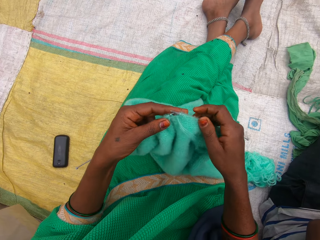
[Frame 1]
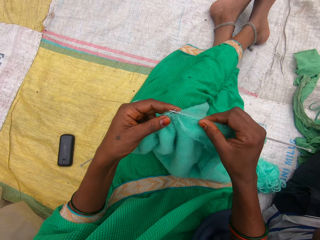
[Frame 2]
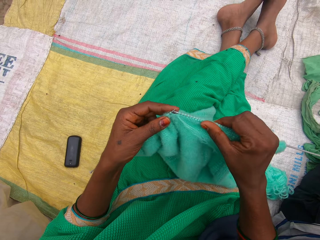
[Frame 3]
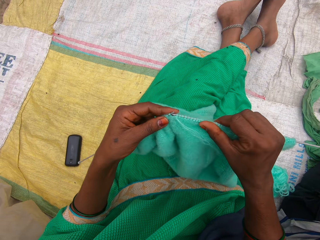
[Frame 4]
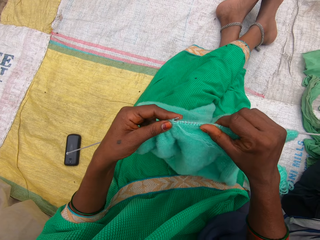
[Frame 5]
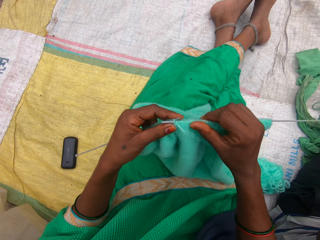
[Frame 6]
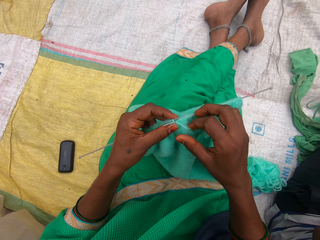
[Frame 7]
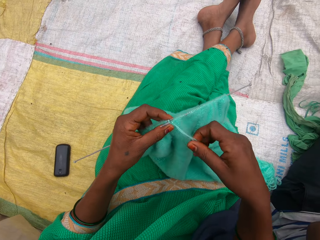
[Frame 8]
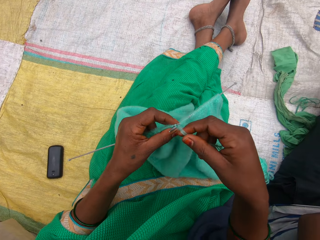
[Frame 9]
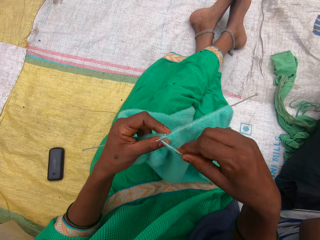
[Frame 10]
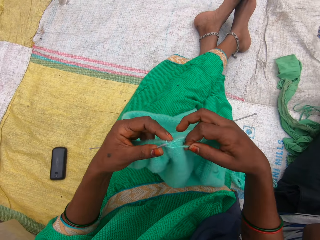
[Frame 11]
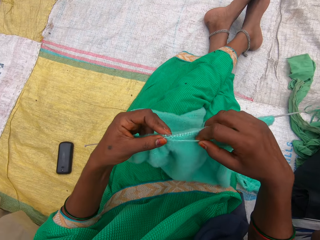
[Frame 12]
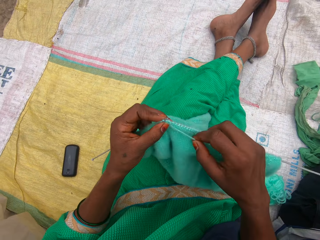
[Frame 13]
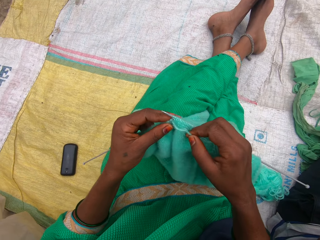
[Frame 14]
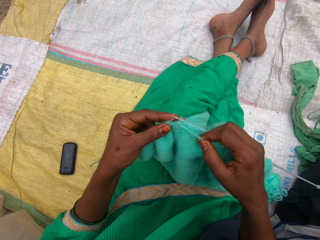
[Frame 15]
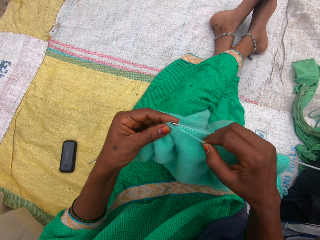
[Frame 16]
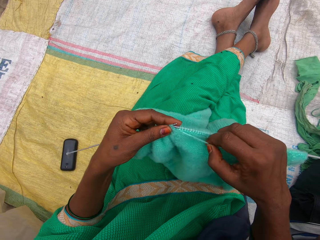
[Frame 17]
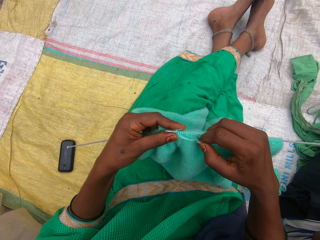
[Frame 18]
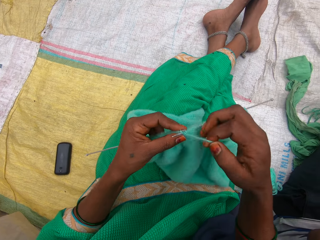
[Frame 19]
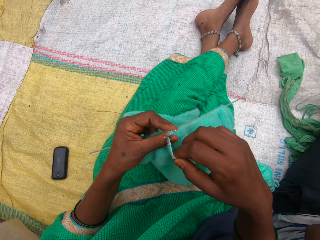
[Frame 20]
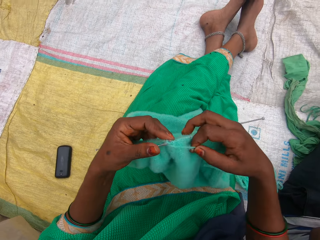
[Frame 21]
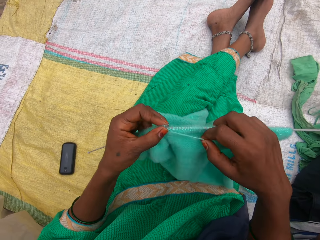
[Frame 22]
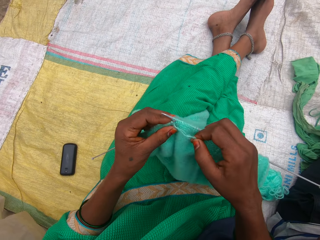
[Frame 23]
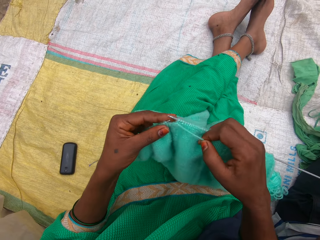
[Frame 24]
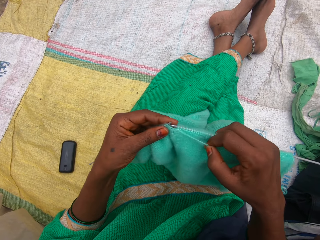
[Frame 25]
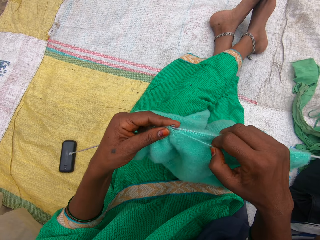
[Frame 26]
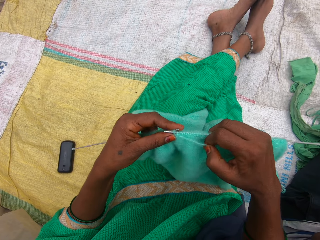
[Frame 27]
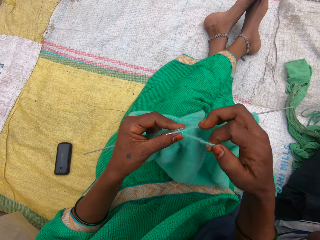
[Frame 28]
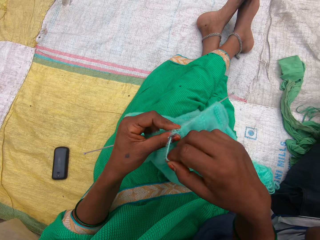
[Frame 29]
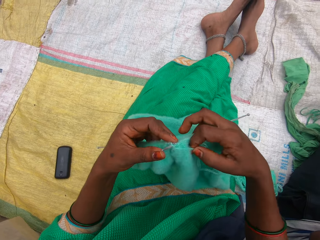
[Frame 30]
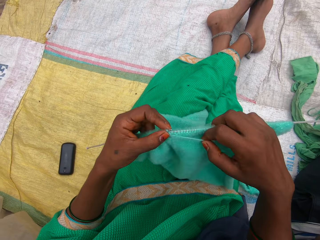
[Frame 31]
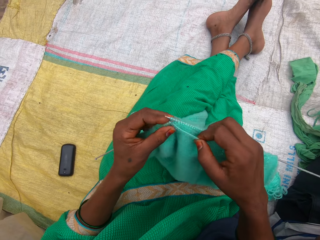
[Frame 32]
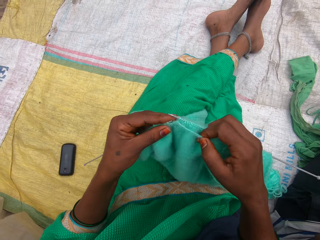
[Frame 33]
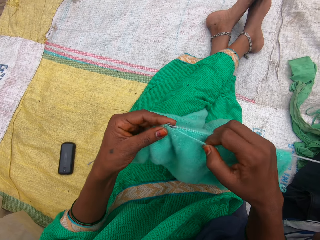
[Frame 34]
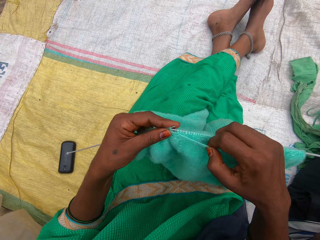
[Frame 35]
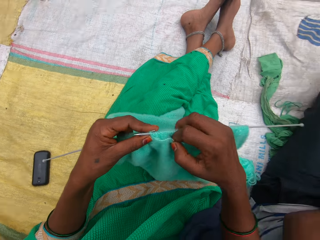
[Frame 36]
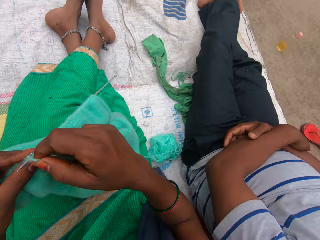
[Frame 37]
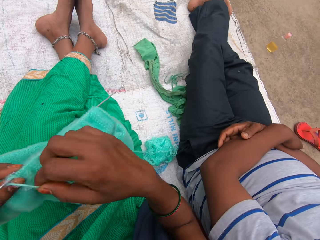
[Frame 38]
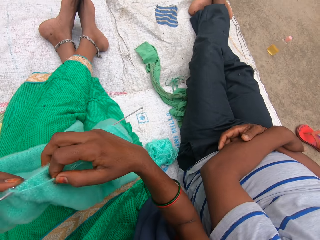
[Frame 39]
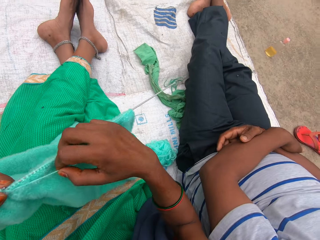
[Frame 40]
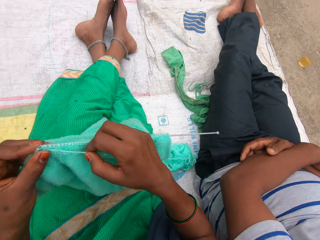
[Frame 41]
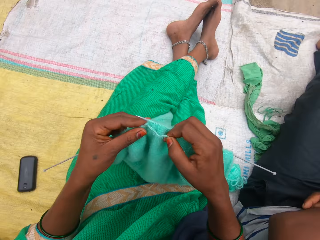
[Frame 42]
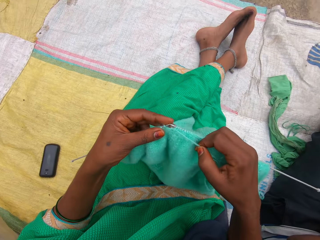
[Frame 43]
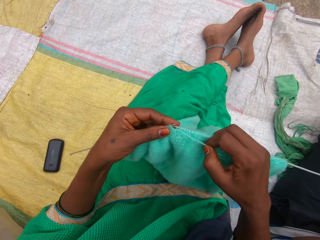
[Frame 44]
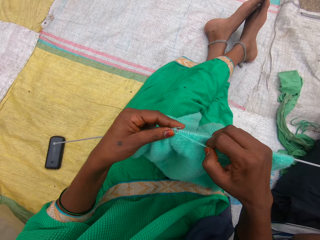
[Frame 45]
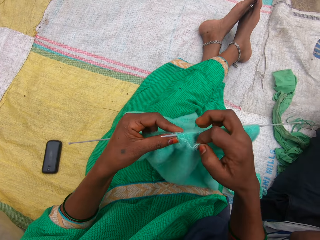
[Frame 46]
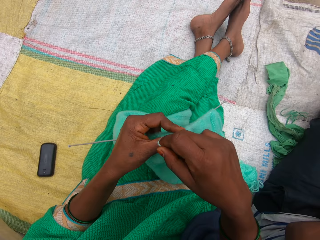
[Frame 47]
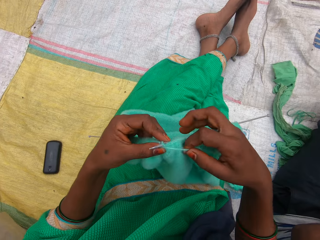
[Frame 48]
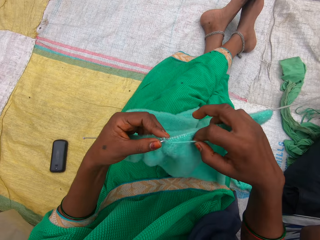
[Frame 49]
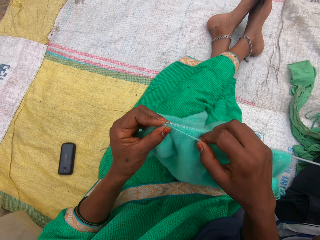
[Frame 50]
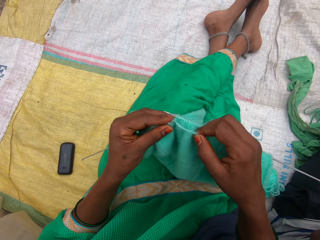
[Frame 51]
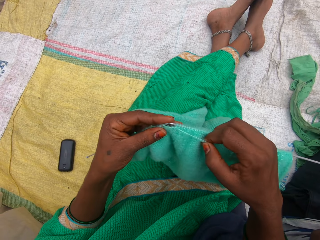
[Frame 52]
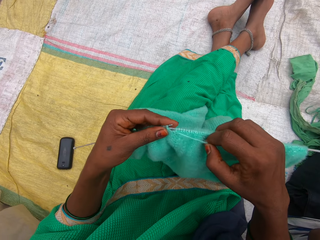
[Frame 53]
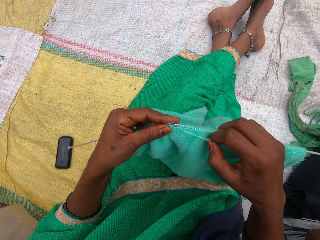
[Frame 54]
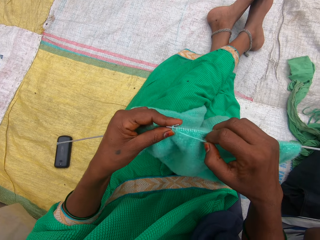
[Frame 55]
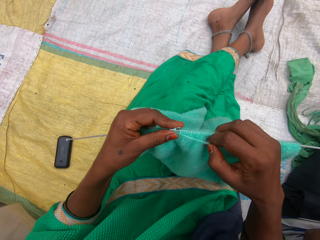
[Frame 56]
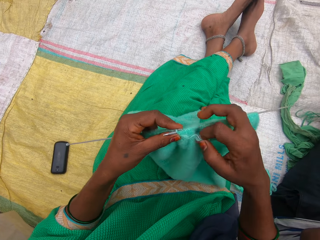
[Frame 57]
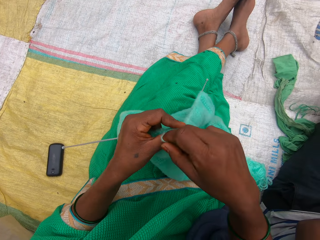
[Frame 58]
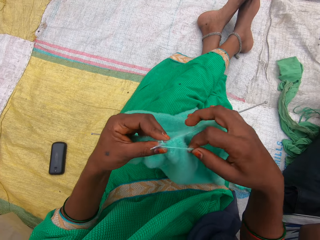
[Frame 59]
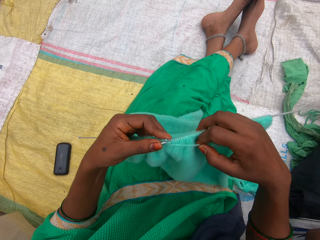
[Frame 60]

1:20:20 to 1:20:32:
The camera wearer knits the fabric. They move the camera.

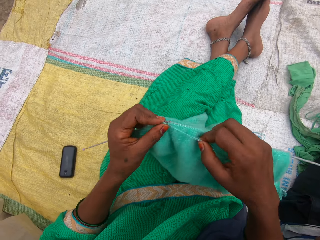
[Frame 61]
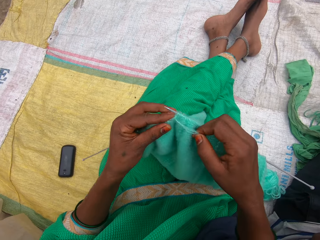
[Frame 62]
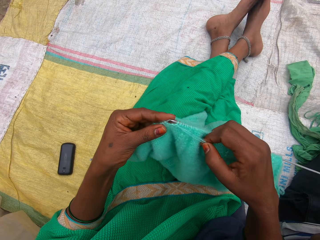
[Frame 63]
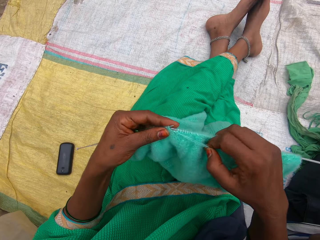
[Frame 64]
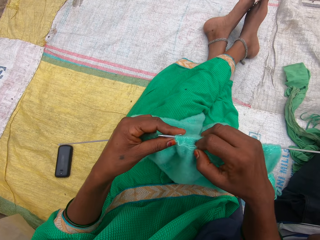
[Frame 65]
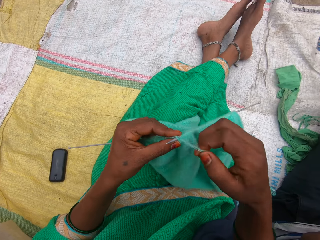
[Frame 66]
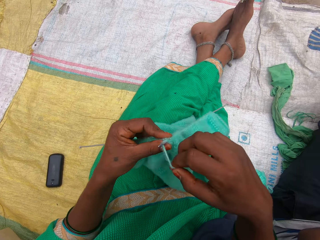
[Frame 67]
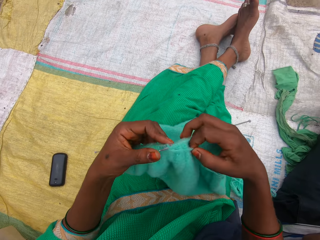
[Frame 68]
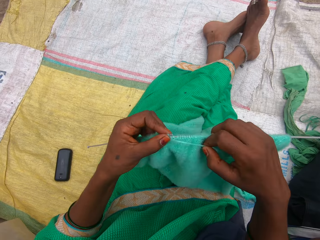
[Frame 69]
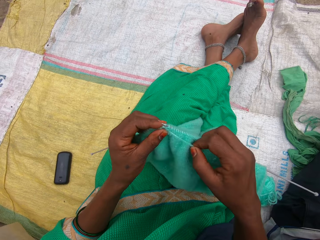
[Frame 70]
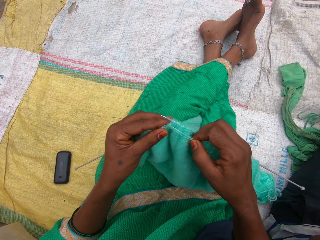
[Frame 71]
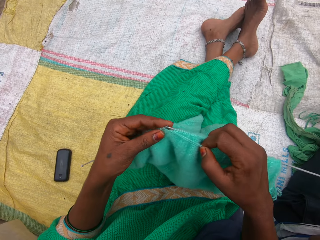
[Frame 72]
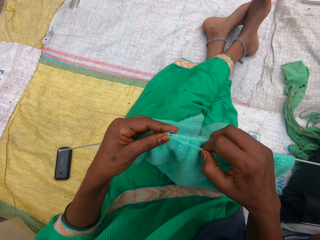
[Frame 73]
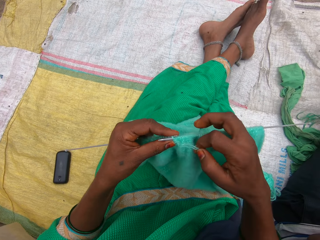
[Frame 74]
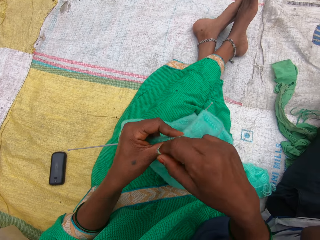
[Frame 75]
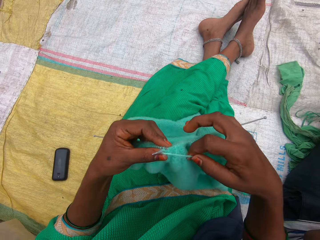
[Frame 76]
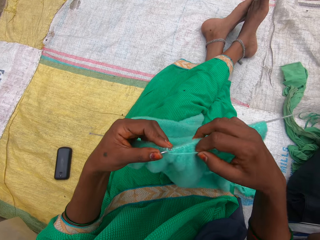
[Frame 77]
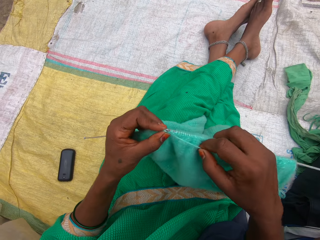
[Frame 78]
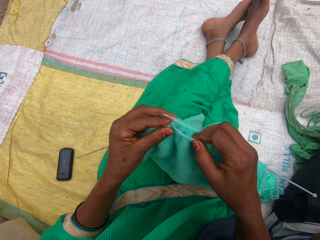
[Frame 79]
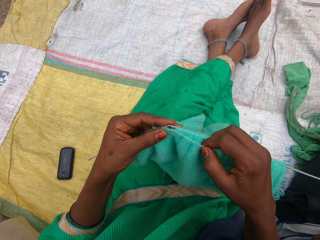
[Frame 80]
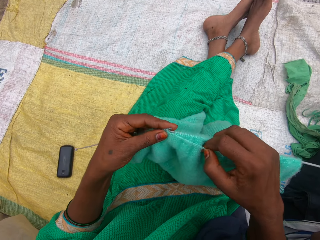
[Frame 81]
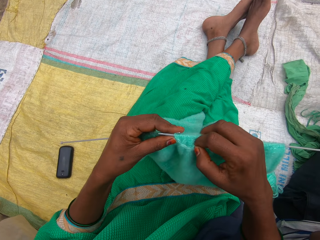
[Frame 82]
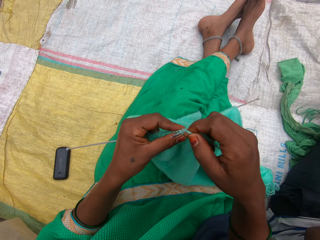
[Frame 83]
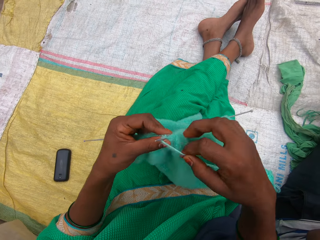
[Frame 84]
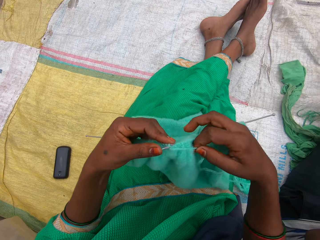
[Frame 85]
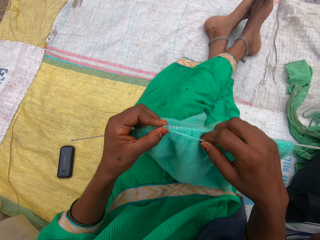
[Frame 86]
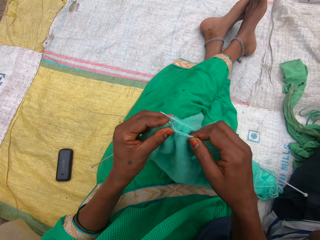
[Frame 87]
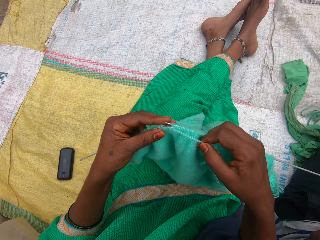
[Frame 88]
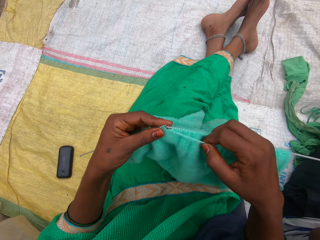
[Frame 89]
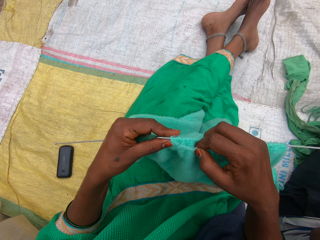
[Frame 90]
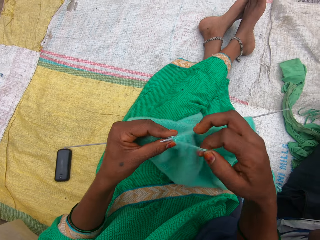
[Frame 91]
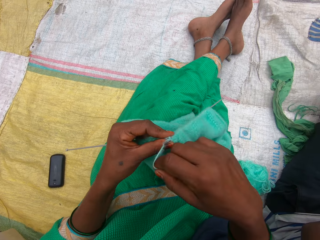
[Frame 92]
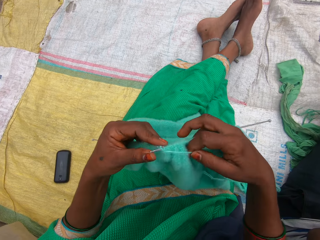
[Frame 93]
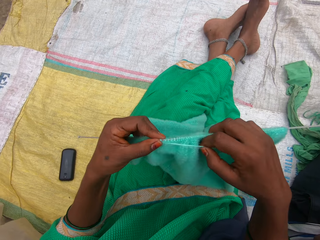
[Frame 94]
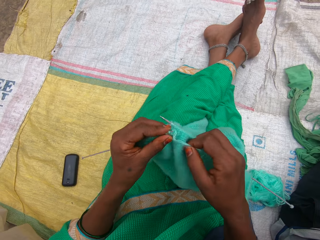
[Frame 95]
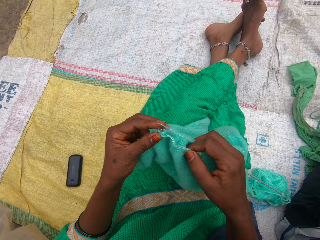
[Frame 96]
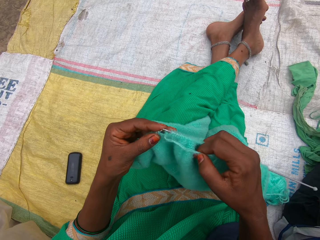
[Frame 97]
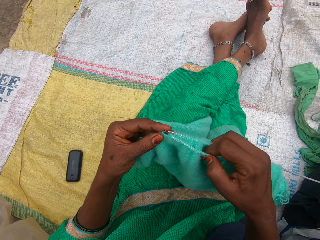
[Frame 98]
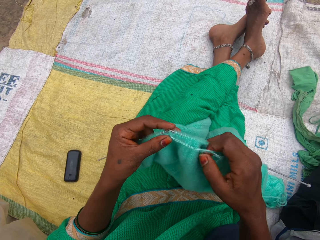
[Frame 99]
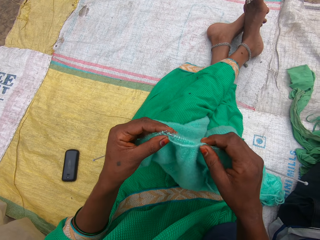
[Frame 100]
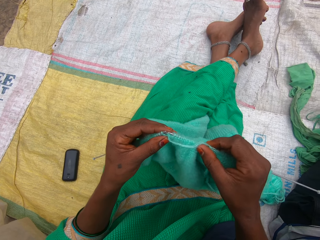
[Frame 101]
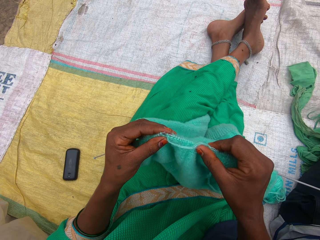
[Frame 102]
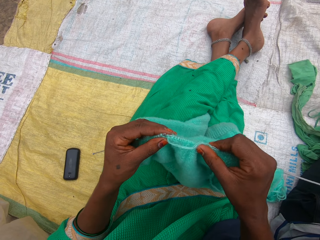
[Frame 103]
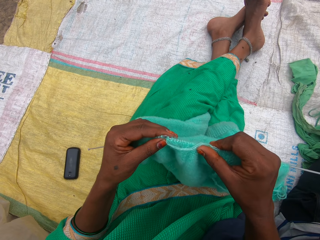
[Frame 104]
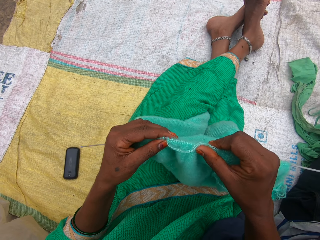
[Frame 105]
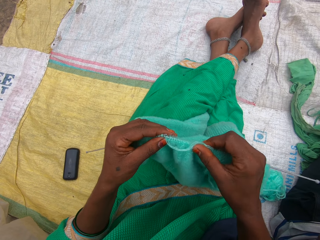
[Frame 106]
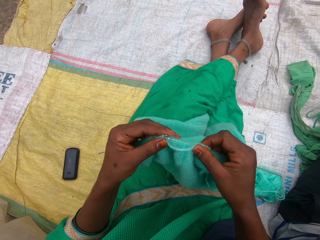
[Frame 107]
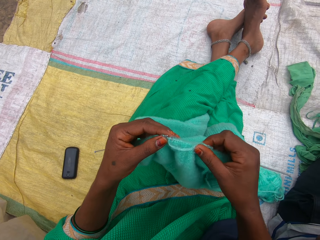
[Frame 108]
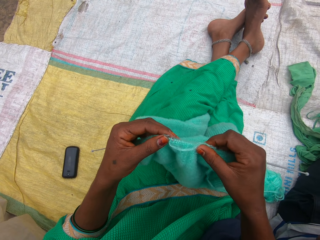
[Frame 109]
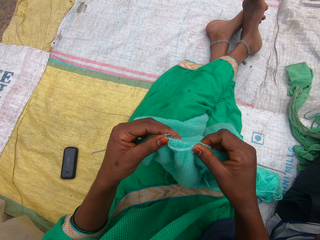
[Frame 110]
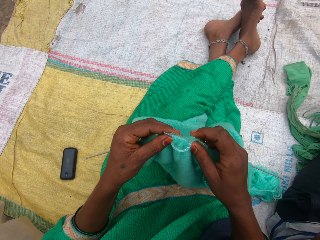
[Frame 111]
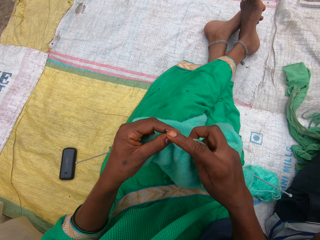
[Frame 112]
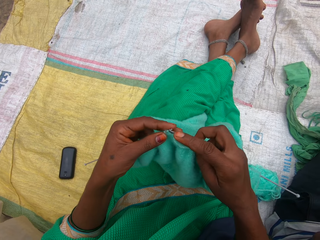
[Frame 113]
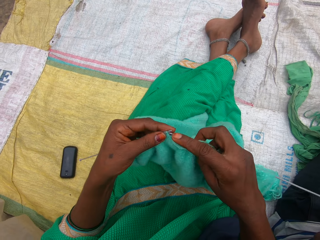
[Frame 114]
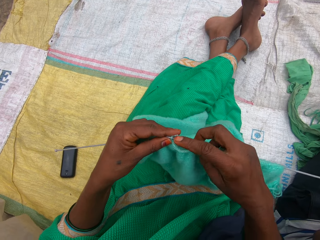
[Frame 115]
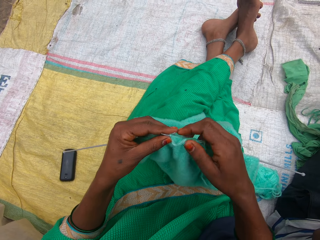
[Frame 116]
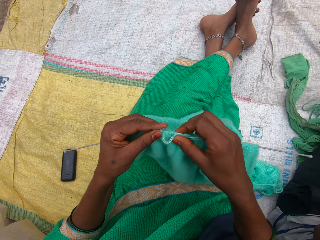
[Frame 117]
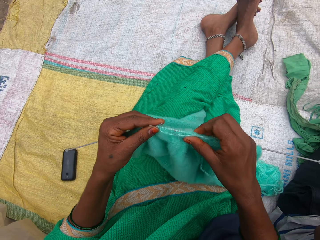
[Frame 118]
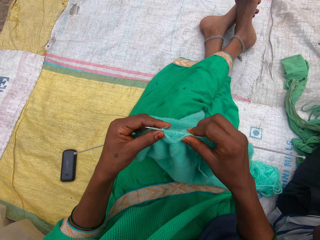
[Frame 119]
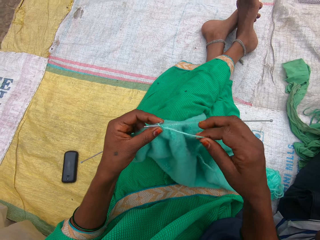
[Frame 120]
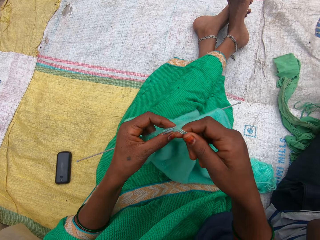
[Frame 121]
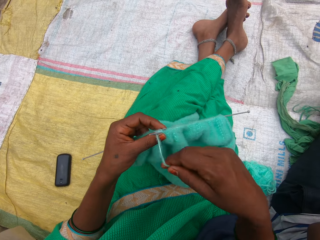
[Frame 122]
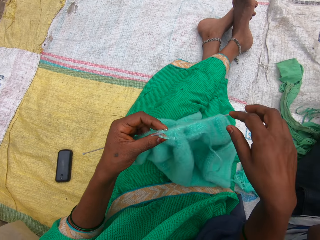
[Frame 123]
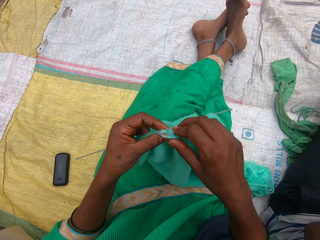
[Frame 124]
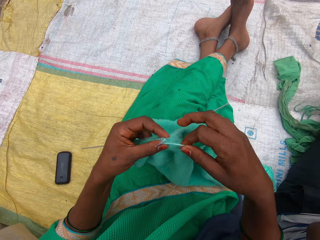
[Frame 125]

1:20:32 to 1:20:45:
The camera wearer straightens the fabric.
